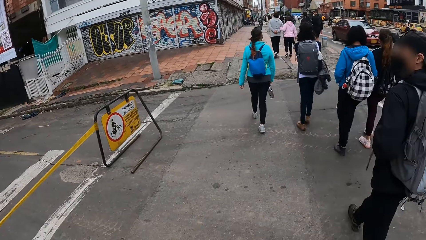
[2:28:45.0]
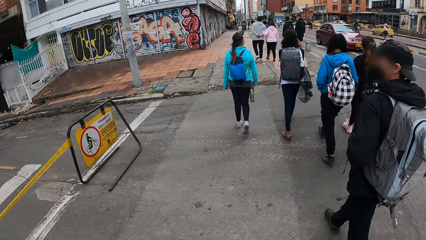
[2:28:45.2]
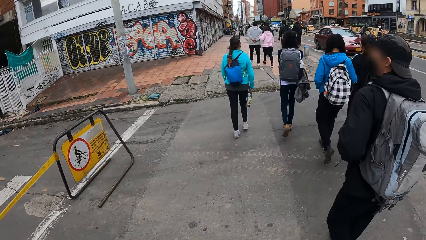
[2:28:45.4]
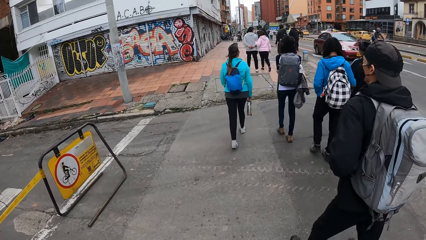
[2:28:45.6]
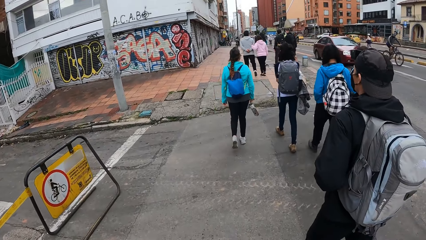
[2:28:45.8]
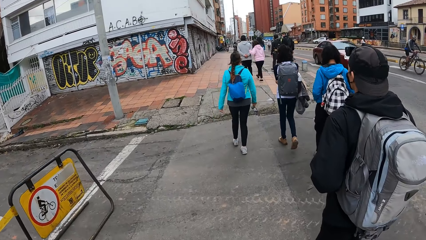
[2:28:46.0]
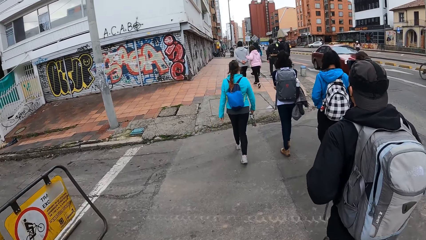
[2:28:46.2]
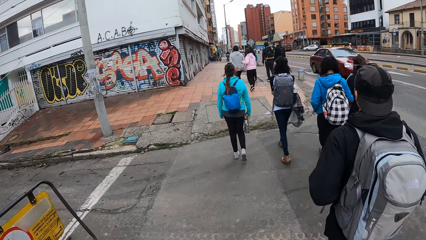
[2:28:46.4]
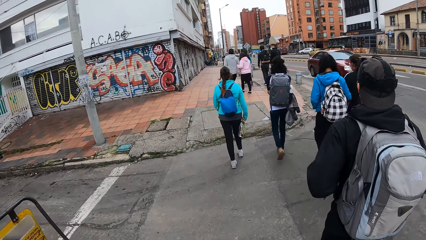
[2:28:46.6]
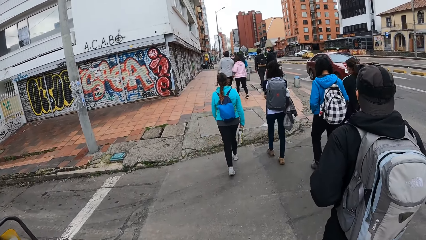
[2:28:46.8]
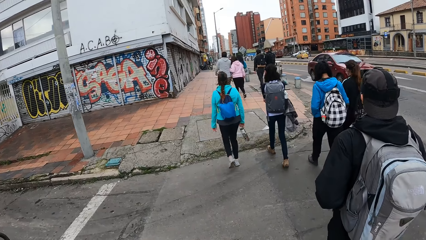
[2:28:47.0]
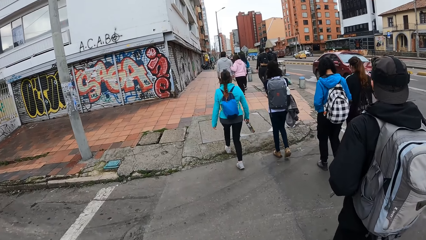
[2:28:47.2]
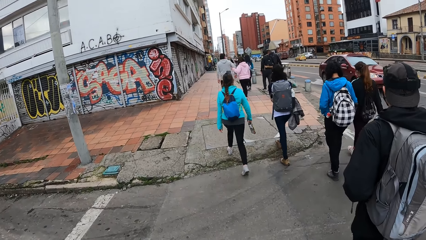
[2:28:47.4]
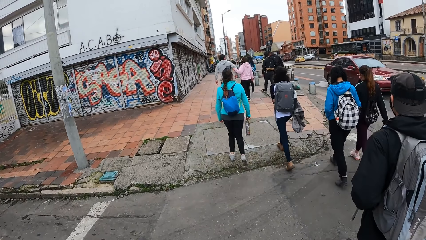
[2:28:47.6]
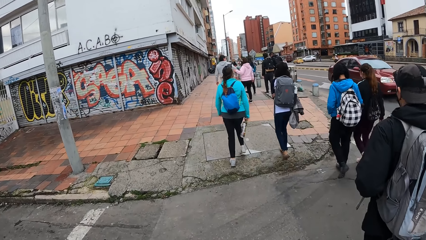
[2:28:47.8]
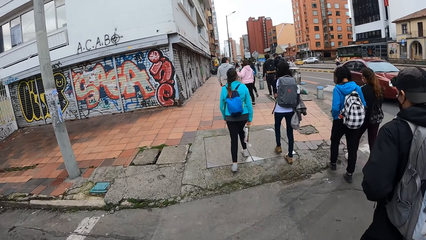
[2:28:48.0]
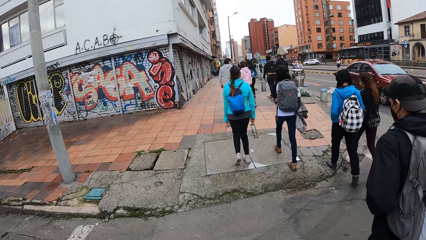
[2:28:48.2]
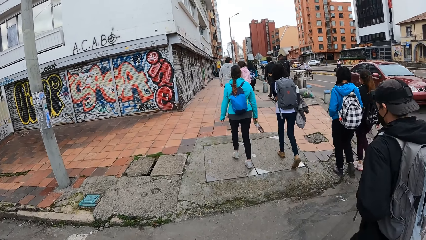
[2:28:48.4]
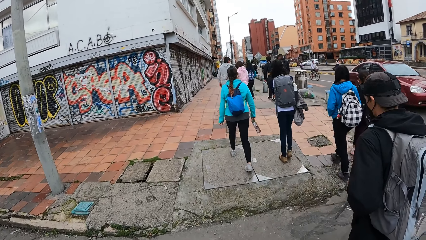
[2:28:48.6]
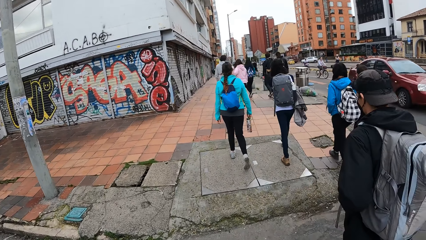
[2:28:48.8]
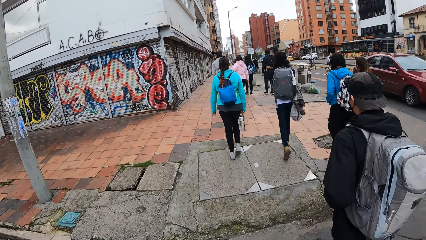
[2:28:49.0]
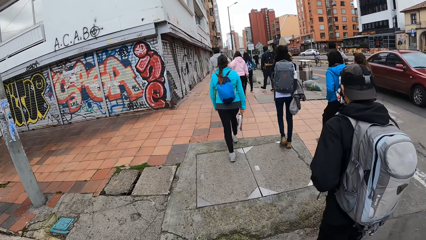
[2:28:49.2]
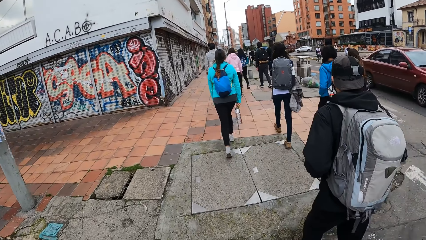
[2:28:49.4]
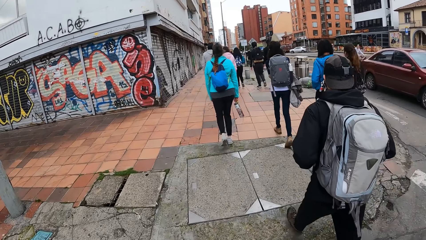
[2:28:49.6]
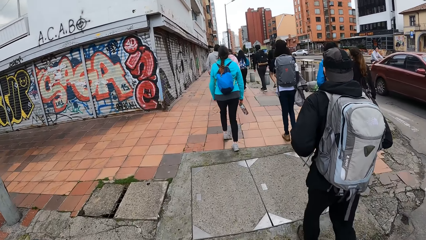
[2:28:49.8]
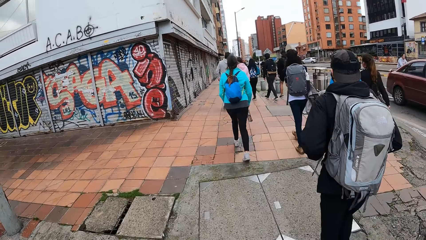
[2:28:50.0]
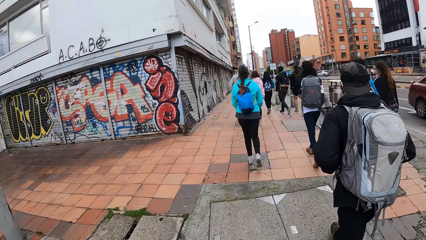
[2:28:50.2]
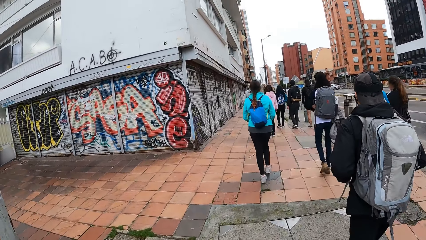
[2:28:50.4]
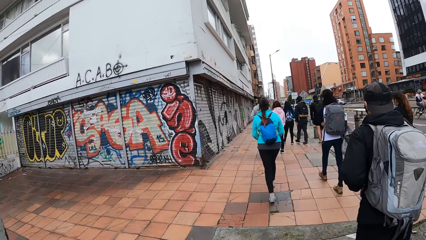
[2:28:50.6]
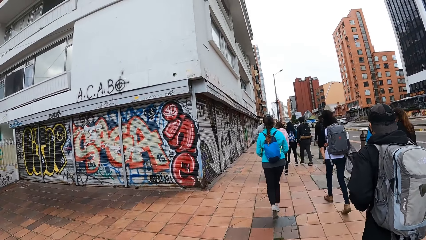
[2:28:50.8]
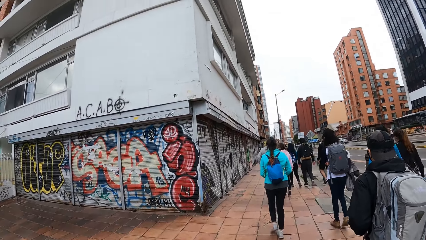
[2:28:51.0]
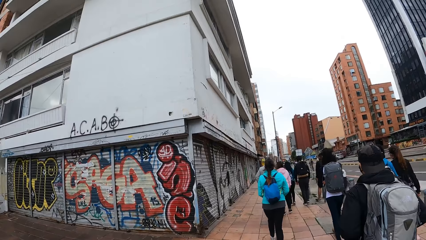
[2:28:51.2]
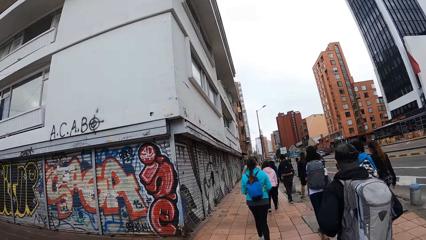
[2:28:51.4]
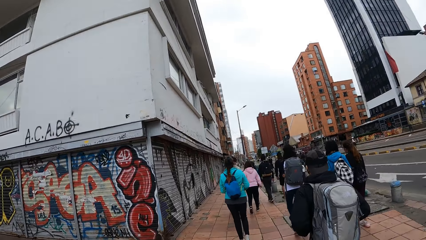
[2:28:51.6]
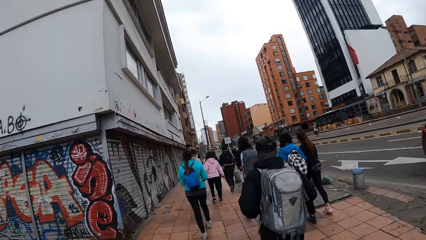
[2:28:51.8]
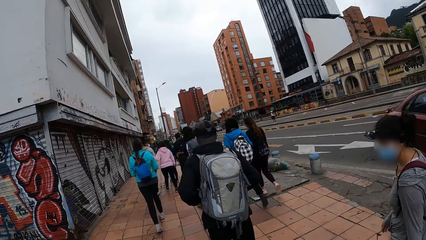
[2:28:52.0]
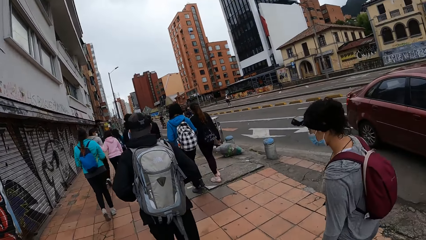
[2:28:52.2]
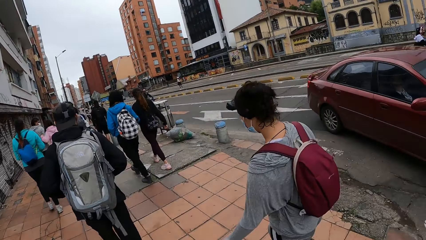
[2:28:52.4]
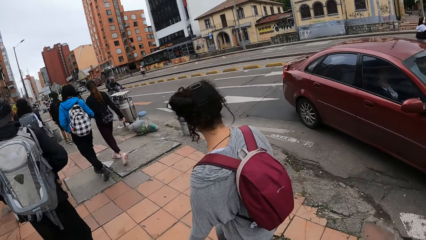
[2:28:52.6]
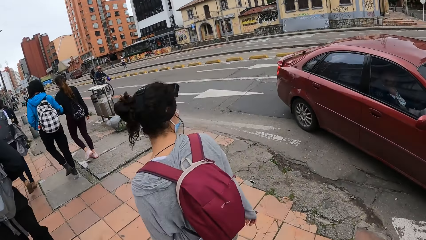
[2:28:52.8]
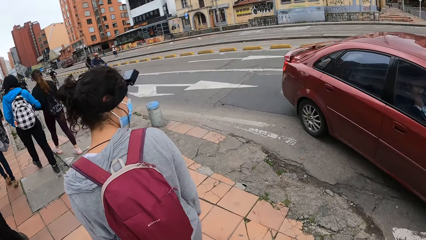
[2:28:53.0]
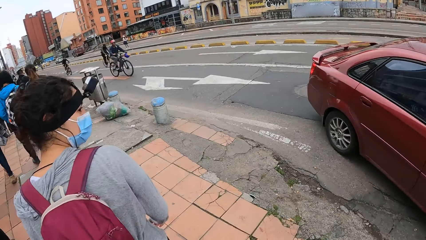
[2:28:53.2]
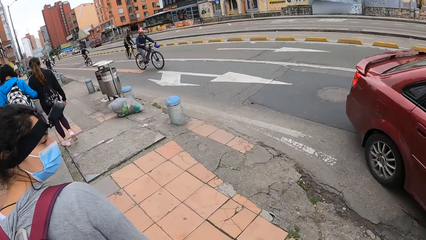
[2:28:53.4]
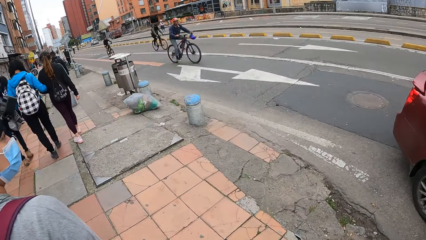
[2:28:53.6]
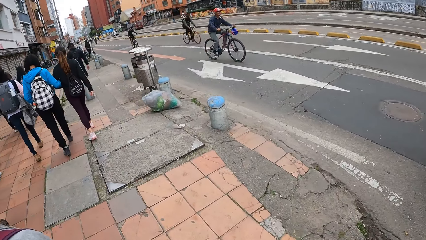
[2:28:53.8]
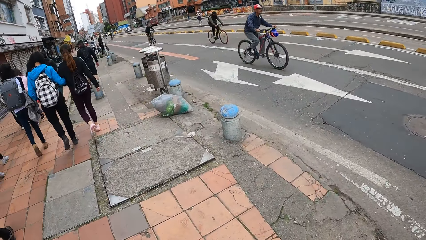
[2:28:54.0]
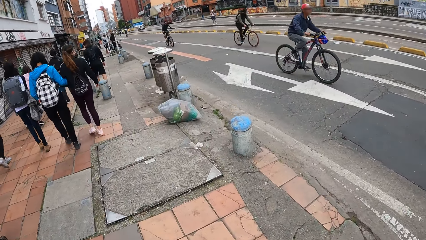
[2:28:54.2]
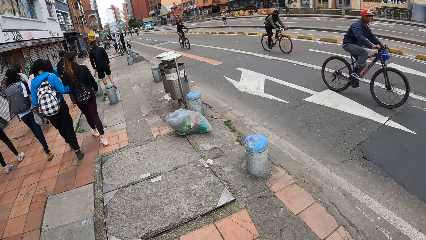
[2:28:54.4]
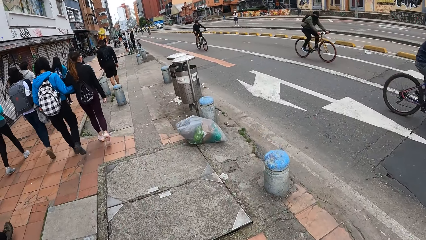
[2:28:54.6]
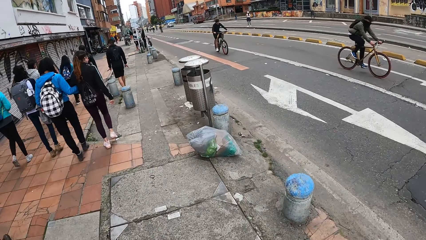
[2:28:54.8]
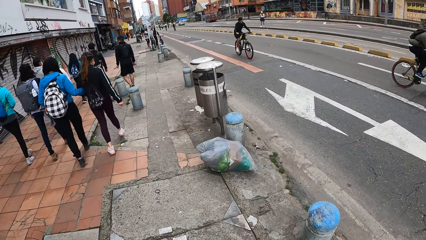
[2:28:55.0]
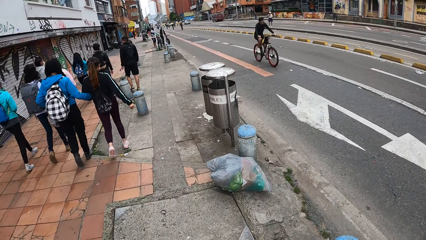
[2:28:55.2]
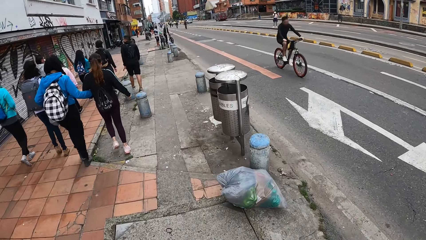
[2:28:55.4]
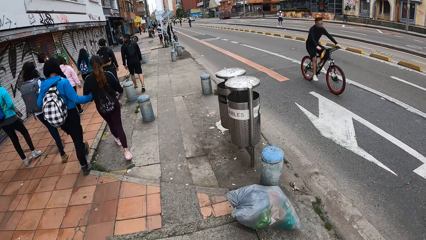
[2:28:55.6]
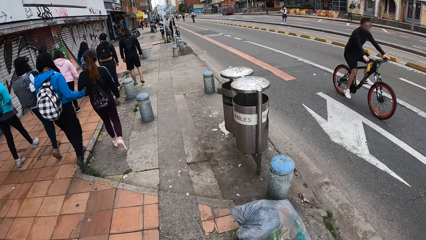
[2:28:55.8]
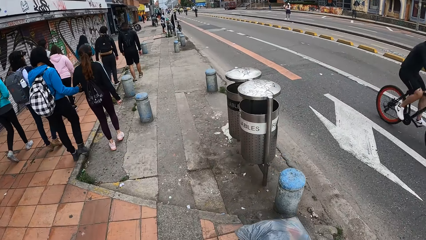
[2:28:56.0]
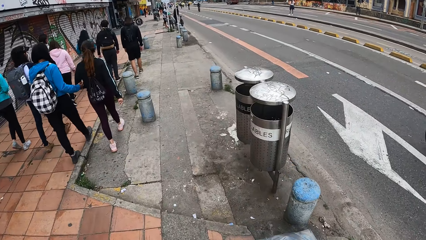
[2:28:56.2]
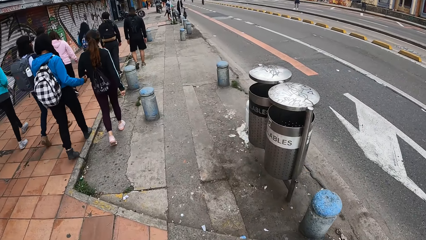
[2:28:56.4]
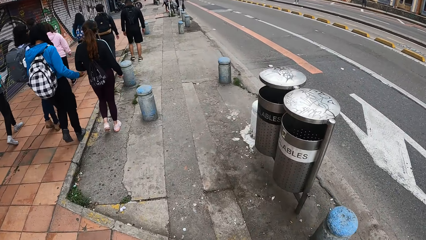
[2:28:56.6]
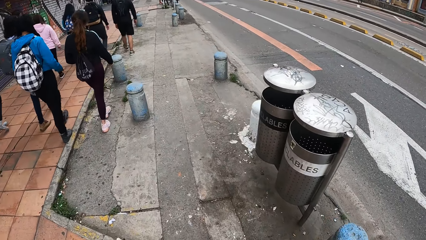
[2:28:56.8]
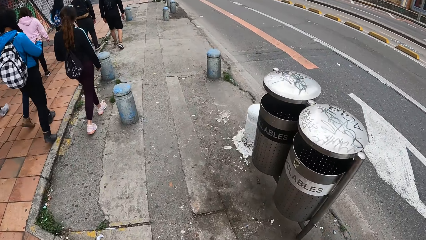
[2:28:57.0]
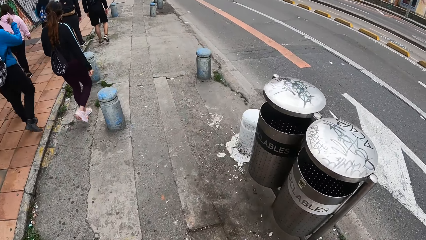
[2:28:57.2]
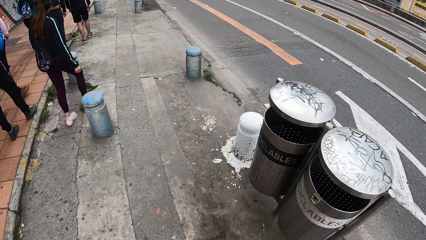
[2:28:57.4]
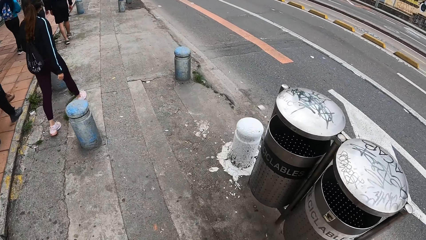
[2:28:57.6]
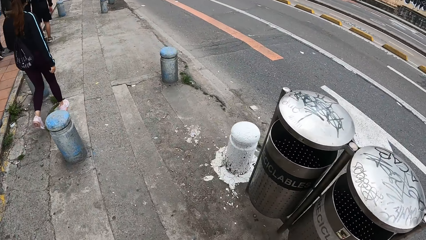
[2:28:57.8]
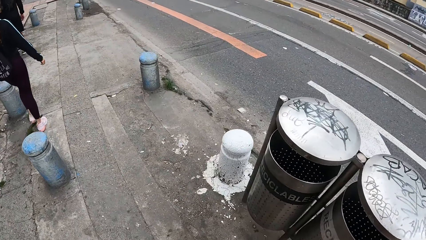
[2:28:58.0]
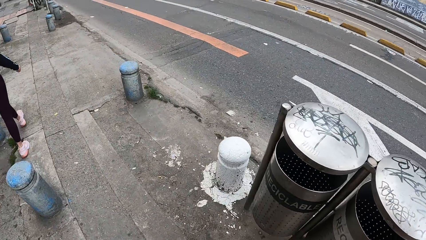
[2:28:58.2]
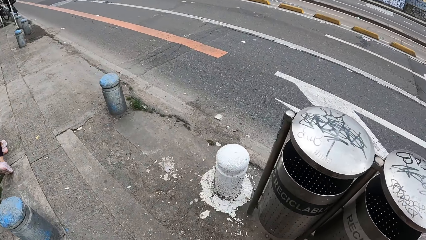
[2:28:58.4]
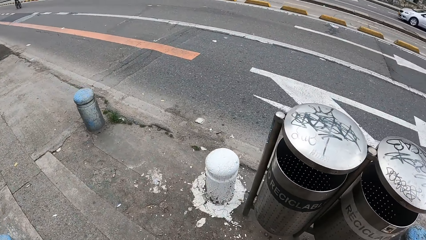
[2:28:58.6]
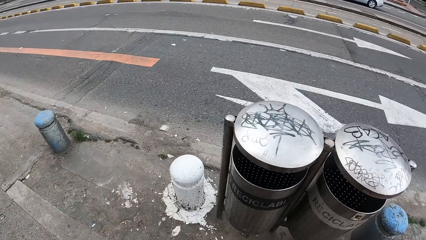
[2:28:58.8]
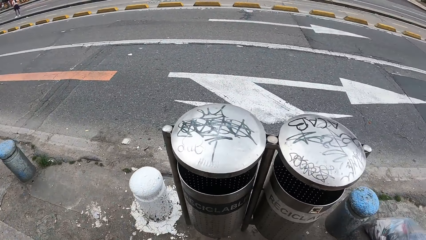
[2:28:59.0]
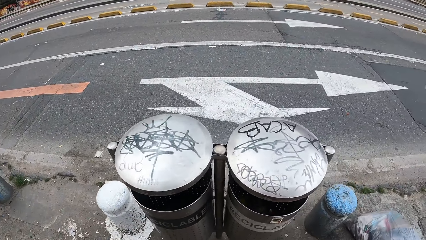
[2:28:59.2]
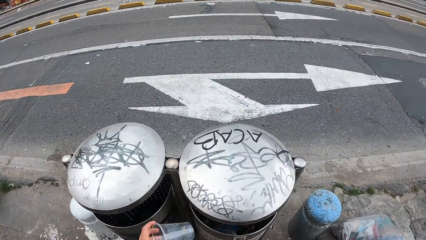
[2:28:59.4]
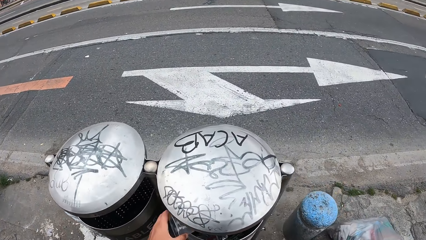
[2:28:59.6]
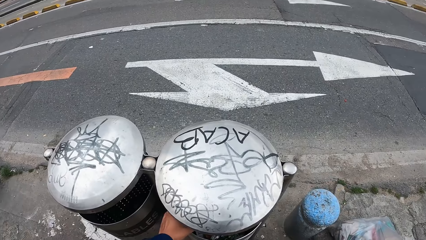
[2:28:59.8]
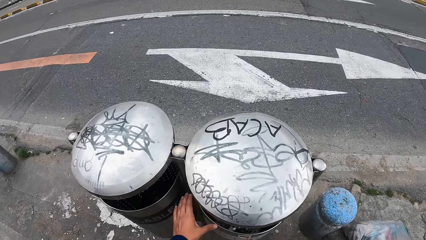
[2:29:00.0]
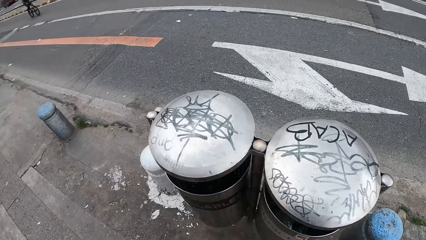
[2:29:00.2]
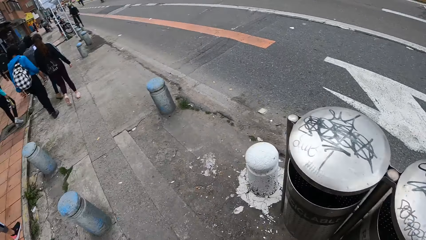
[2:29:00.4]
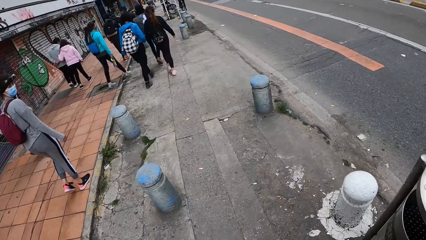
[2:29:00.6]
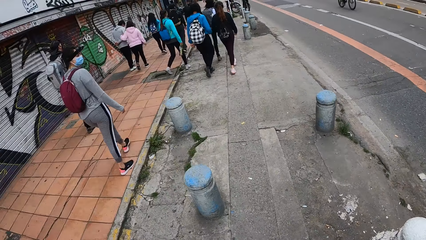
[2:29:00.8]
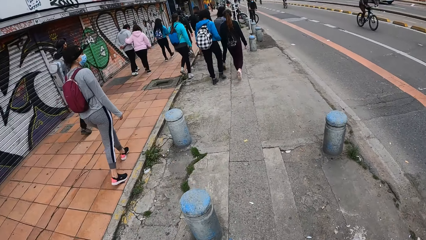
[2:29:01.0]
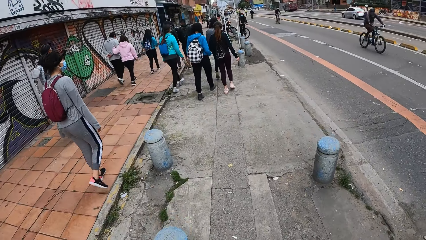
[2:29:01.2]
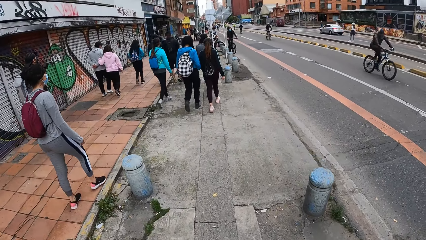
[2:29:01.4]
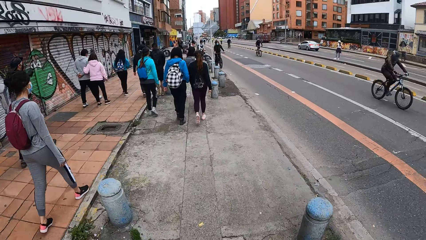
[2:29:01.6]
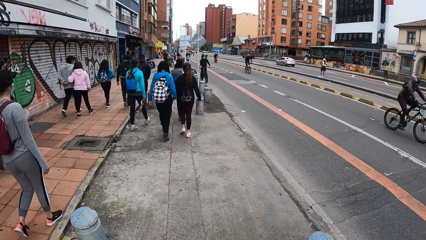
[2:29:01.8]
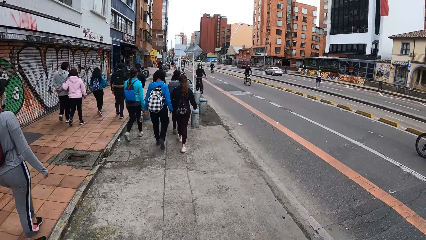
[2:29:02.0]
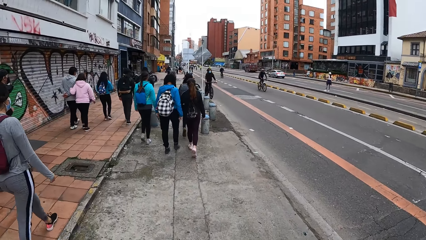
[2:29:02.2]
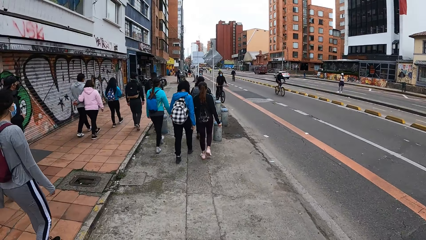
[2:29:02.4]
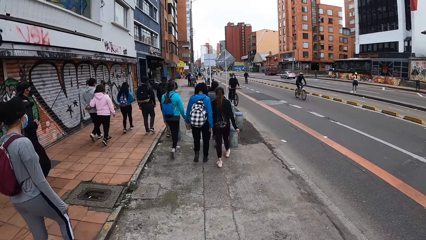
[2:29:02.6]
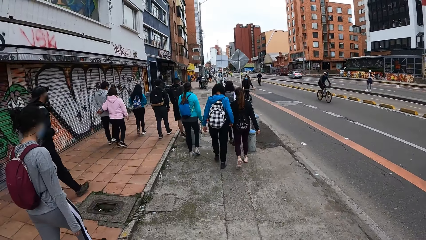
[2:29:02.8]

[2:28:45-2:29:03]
The camera wearer crosses a road to a sidewalk with the group of people. She walks on the sidewalk with the group of people. She disposes of a cup in her left hand in a trash can by the roadside. She walks on the sidewalk. A lady walks on the sidewalk.
